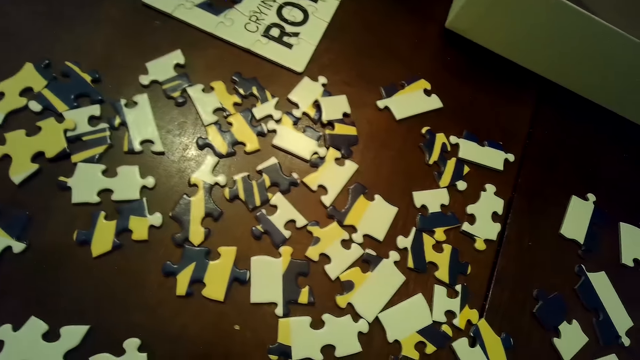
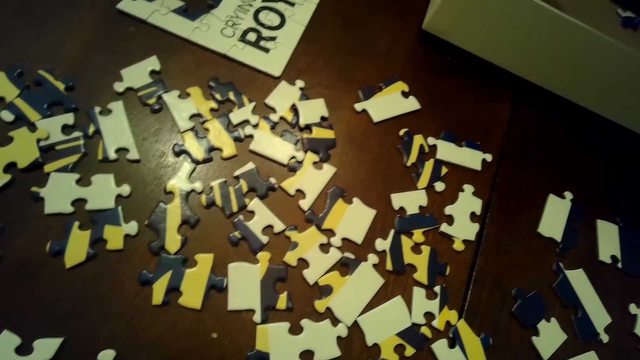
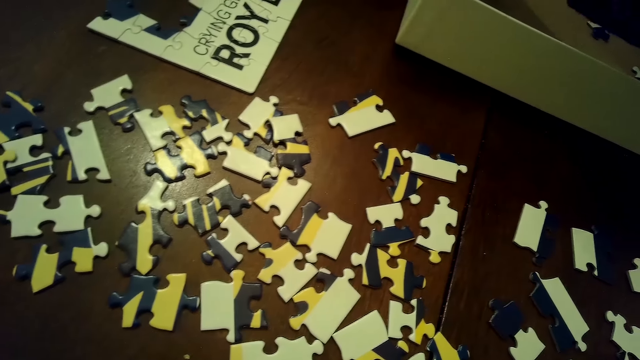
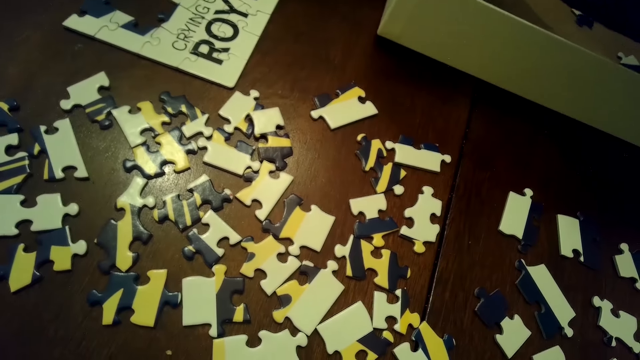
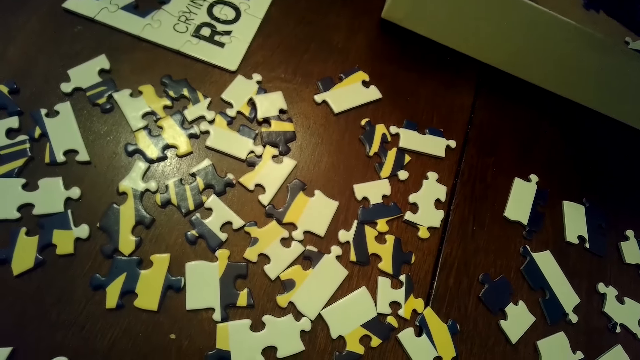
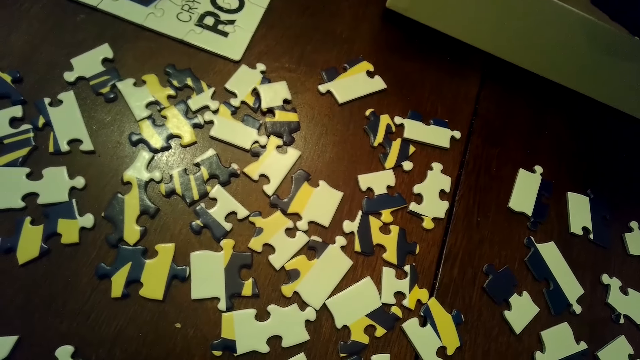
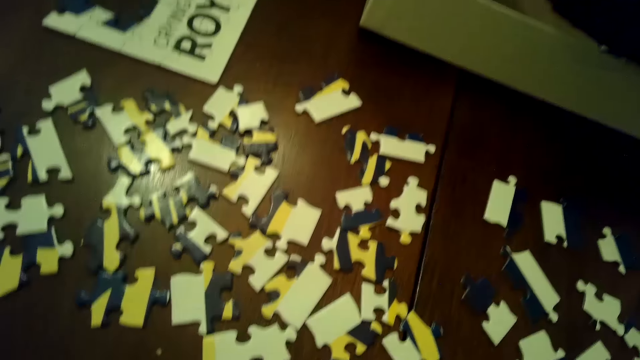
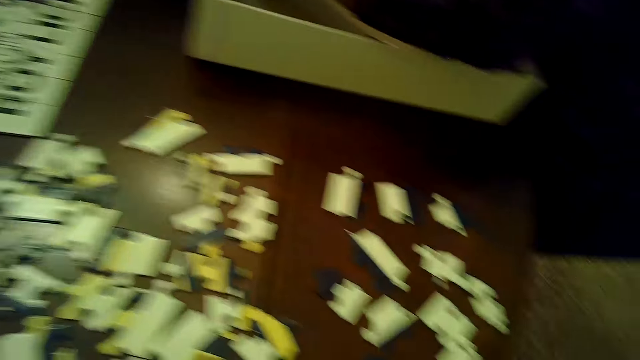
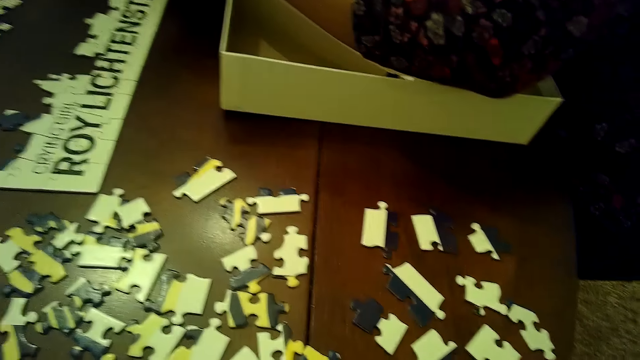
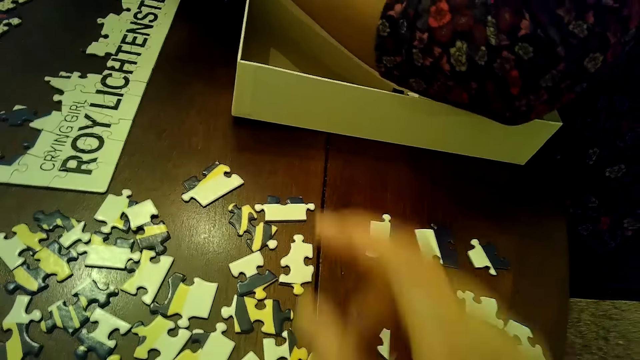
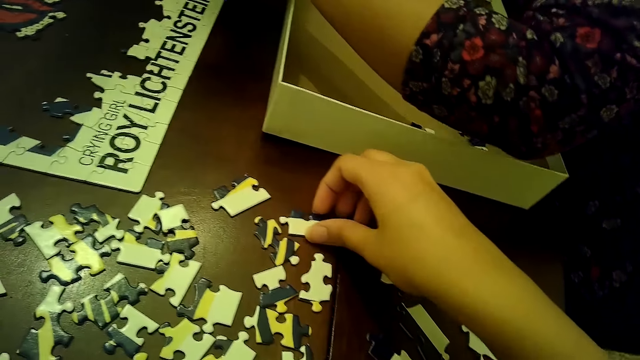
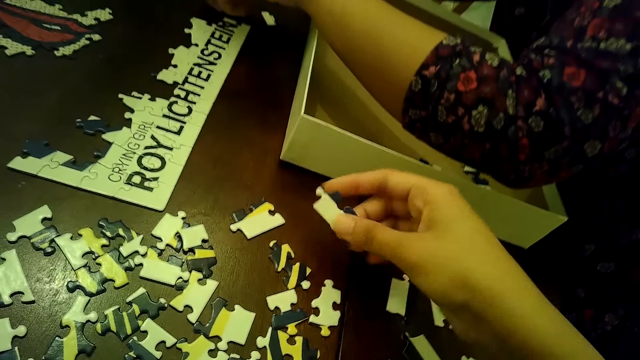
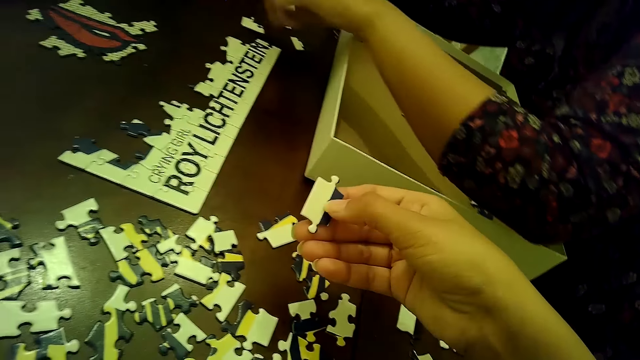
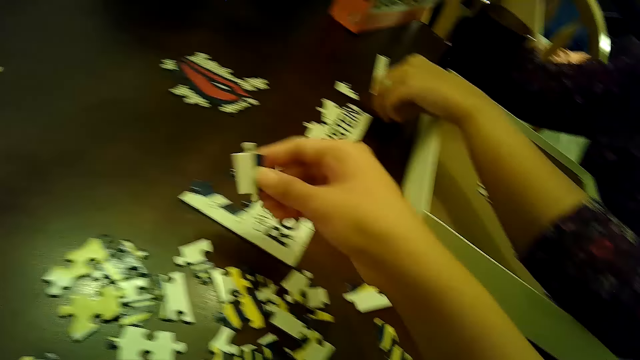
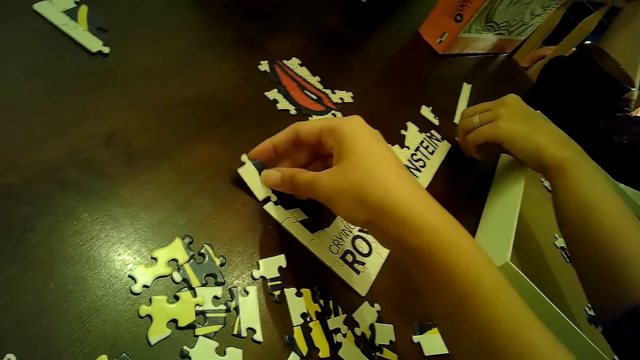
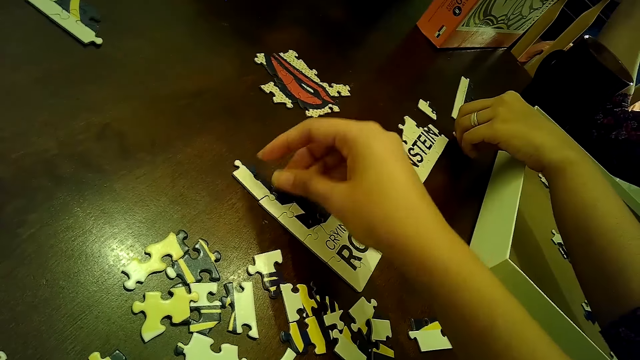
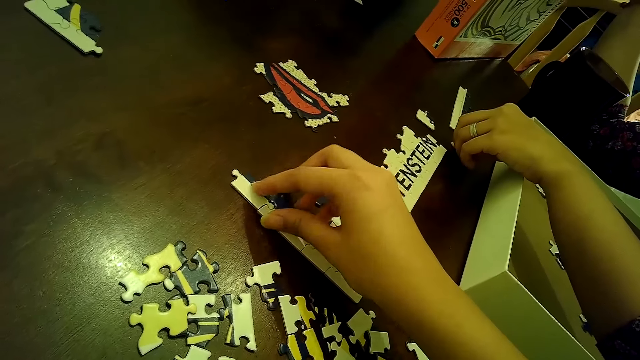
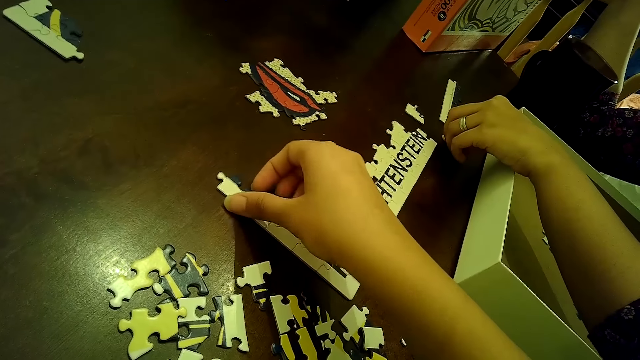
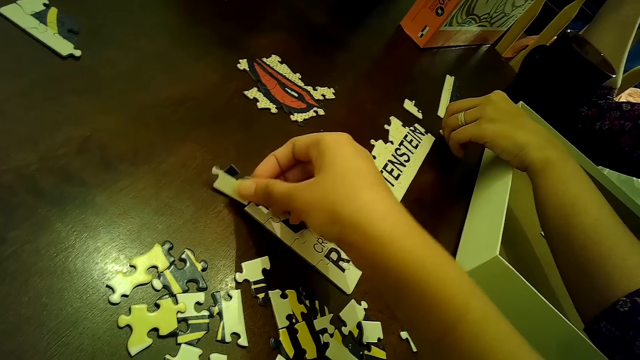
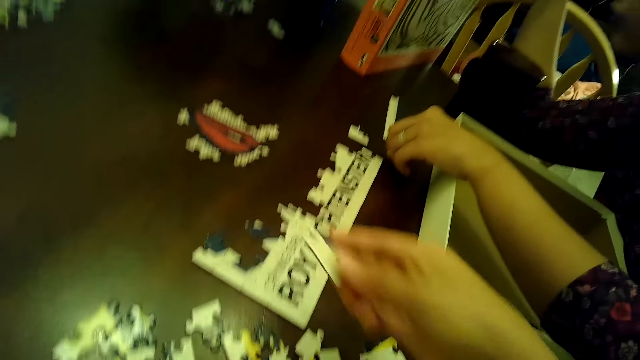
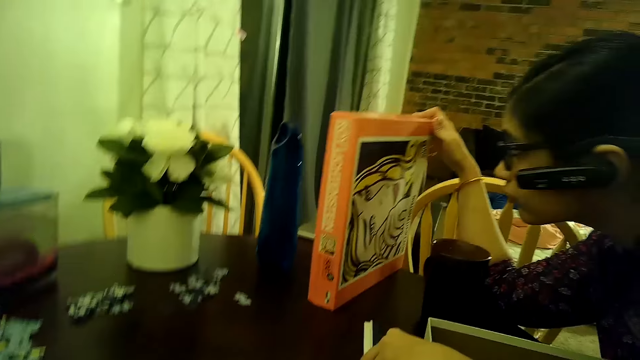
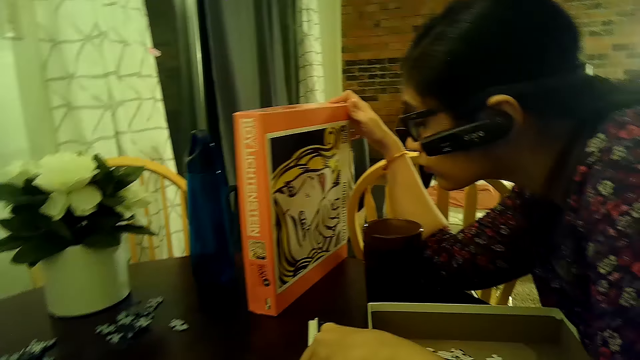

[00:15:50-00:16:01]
The camera wearer stares around. She transfers a puzzle piece from the table to the puzzle tile with her right hand. She transfers a puzzle piece from the puzzle tile to the table with her right hand.

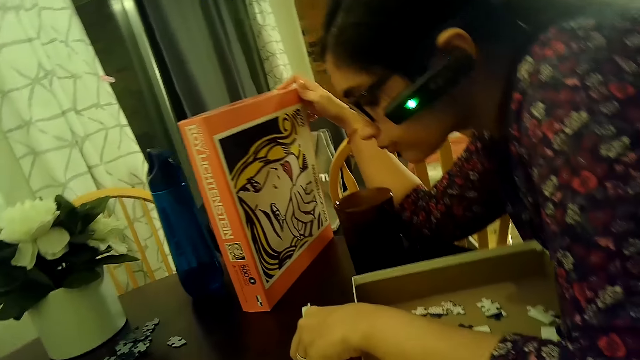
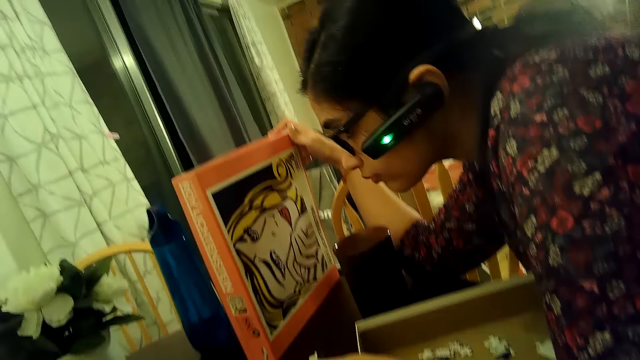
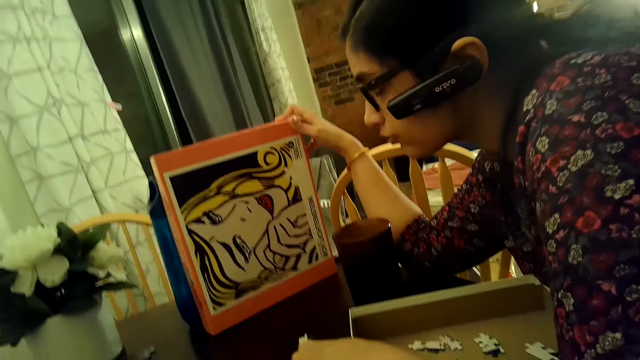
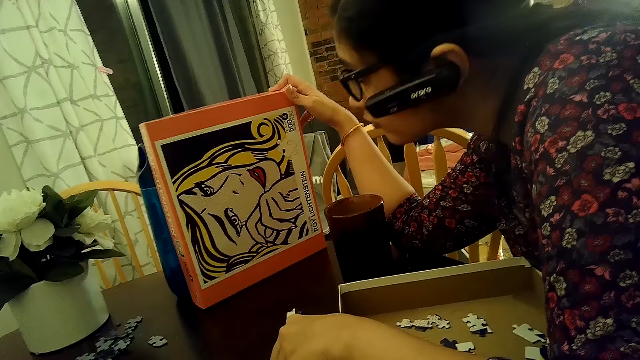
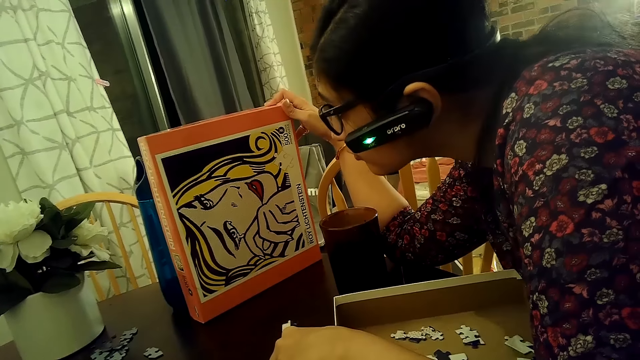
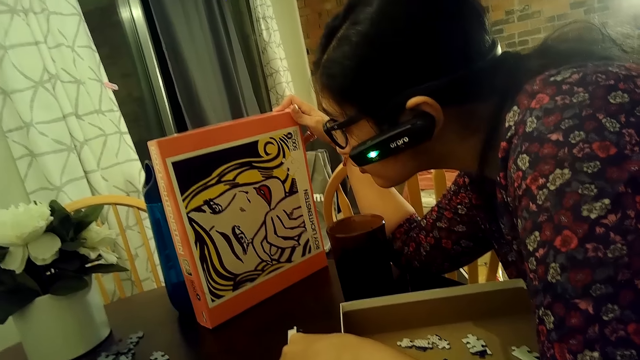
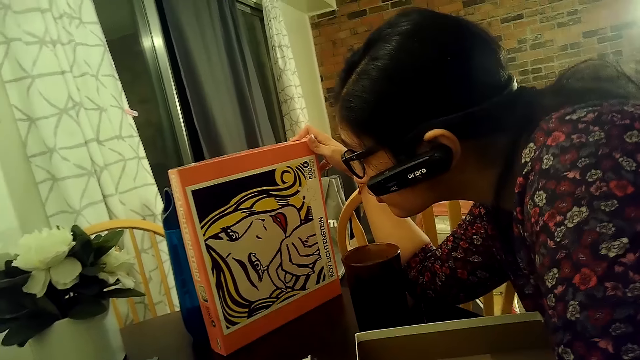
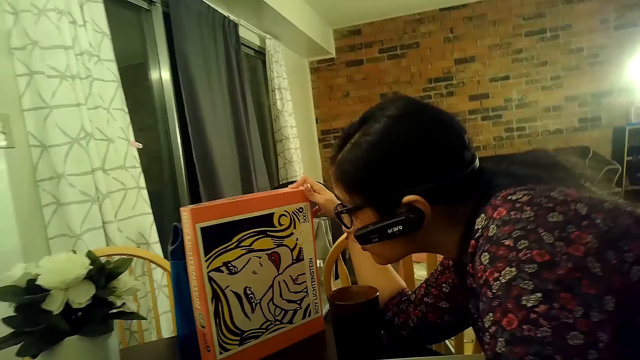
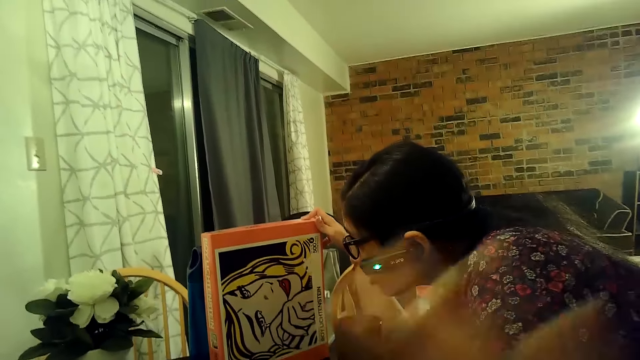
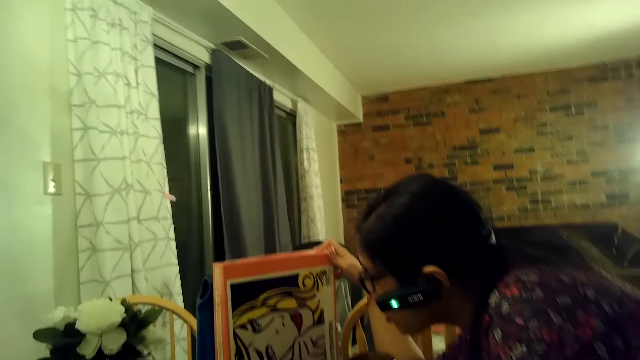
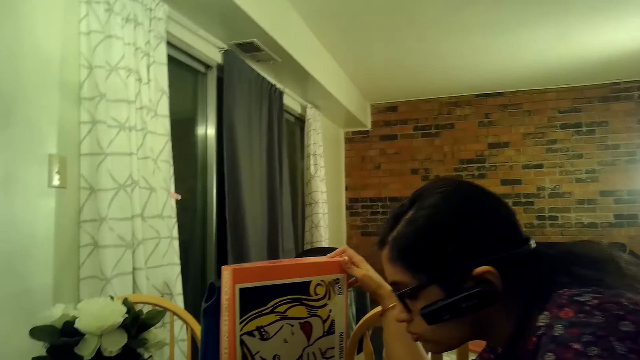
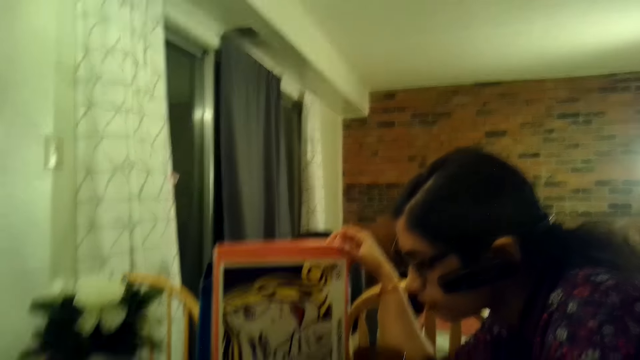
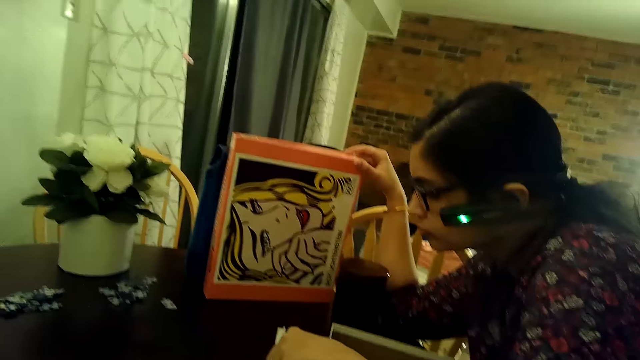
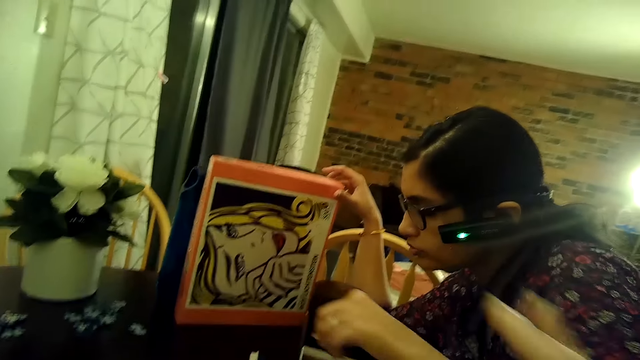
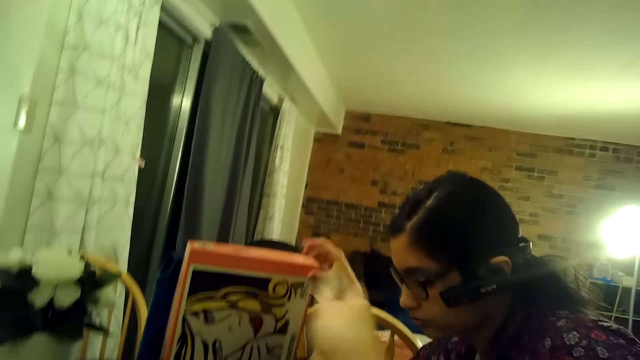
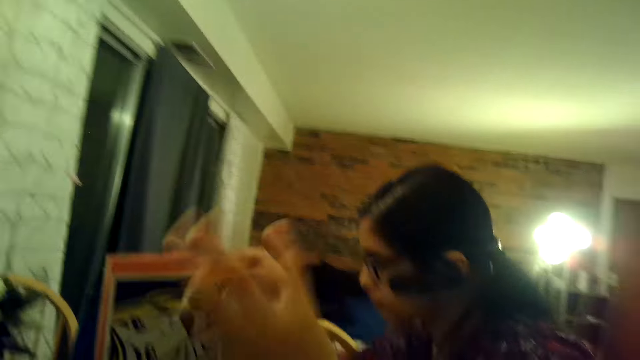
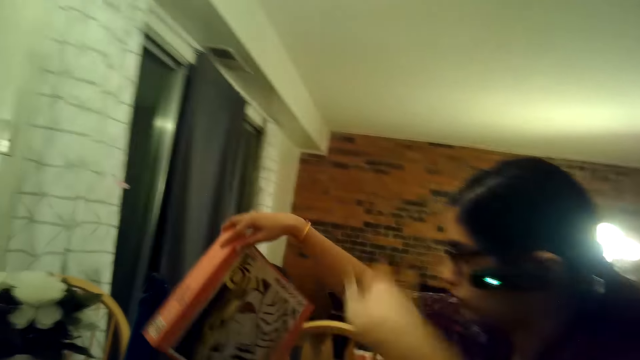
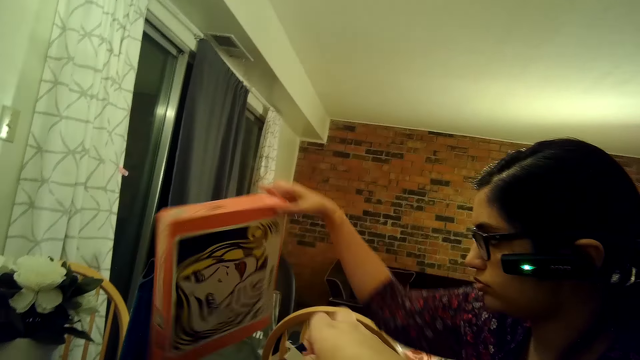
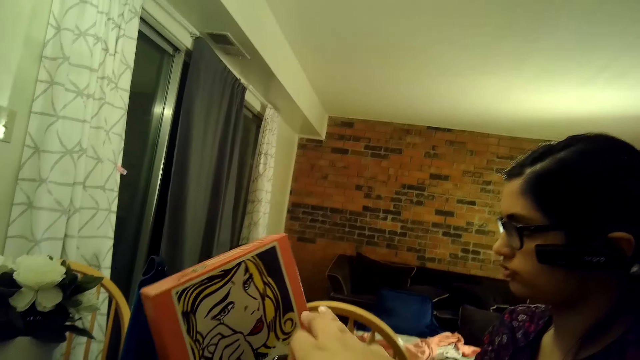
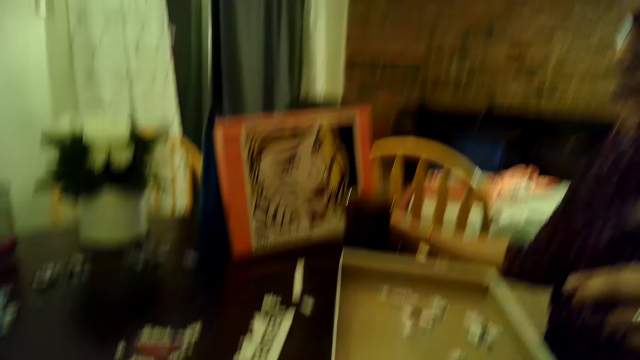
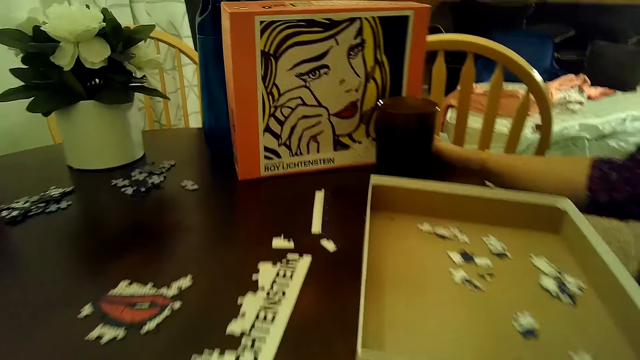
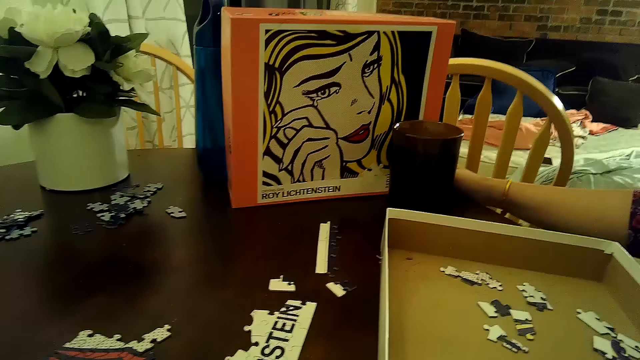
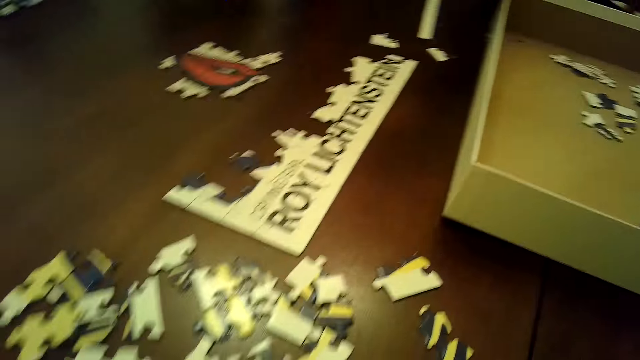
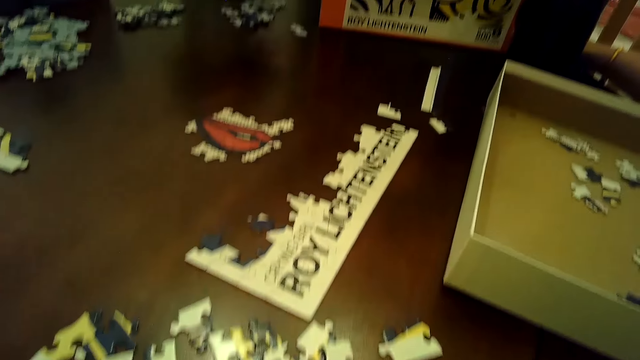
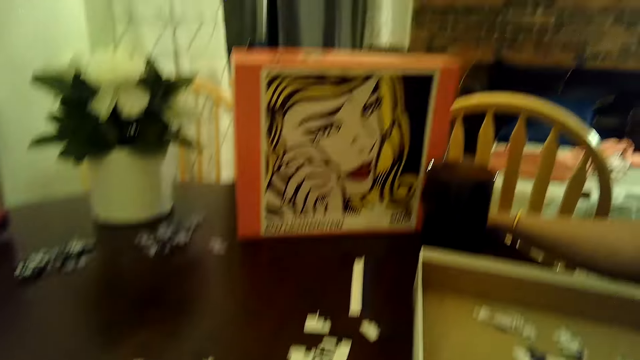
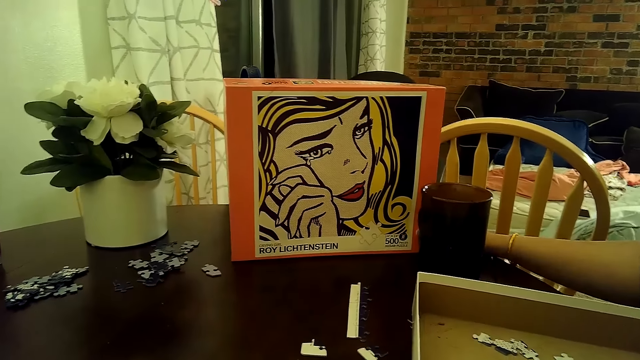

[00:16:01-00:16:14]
A woman adjusts a box lid with her right hand. The woman looks at the box.
